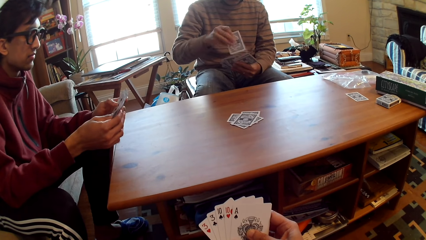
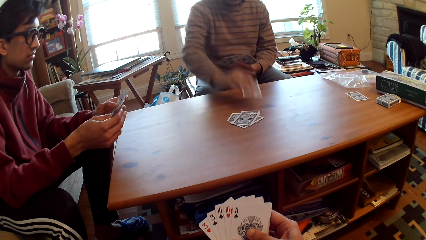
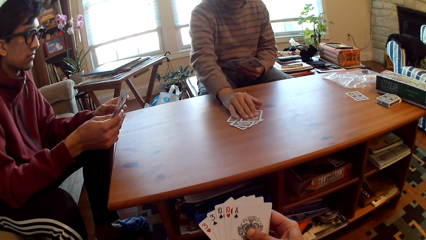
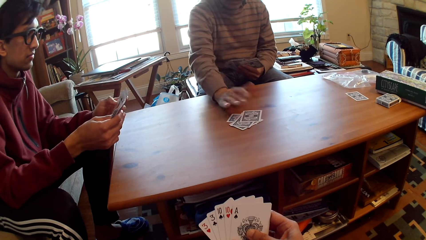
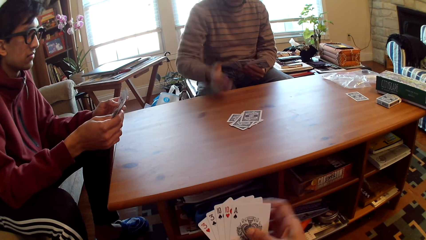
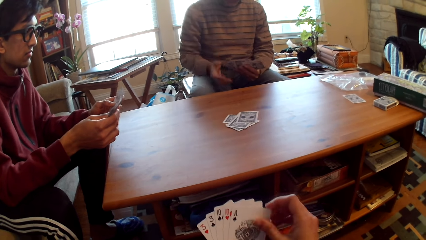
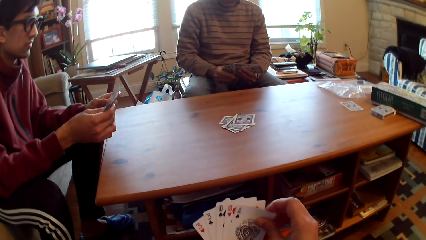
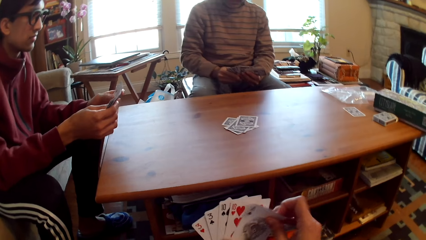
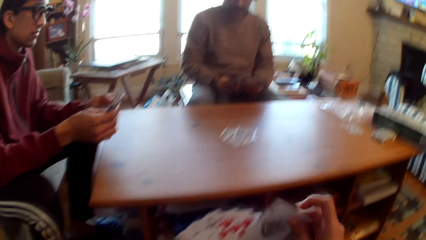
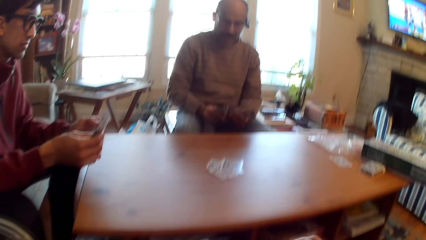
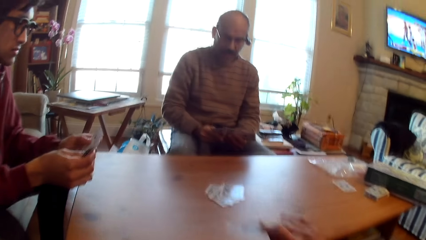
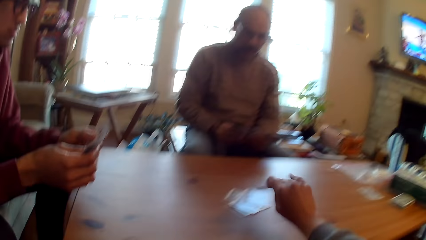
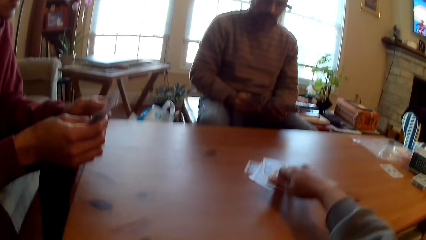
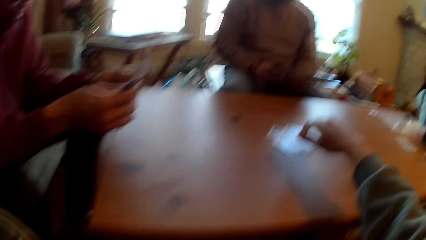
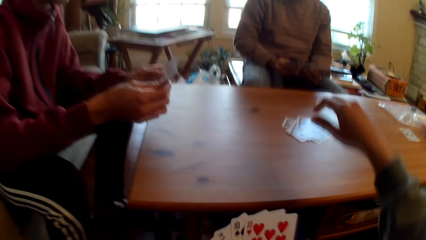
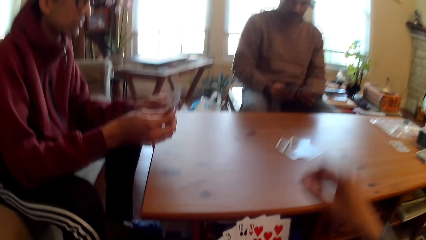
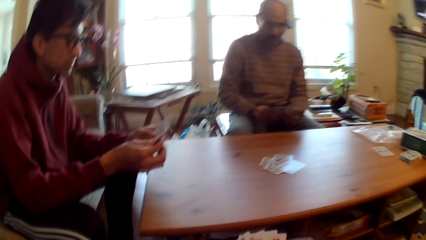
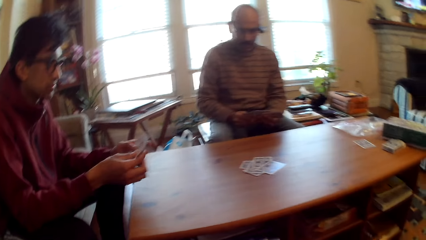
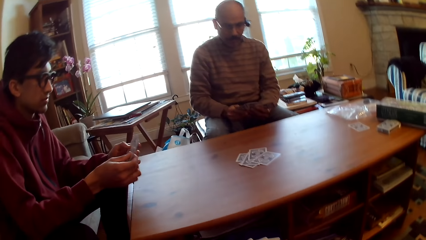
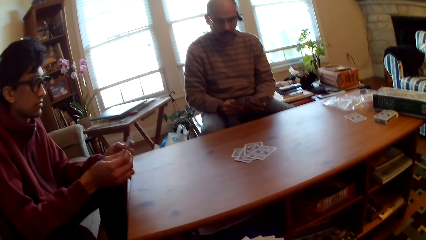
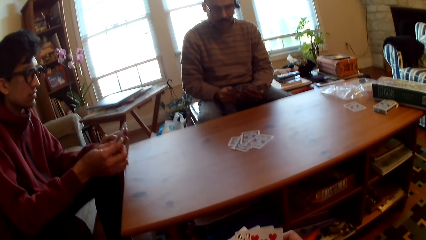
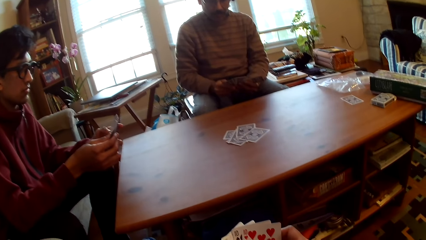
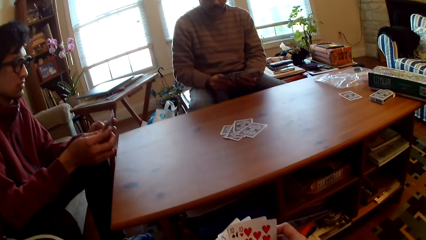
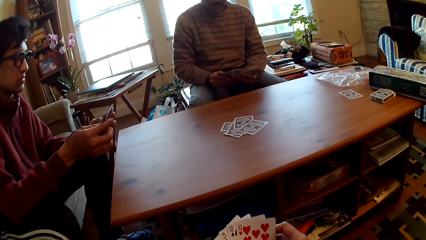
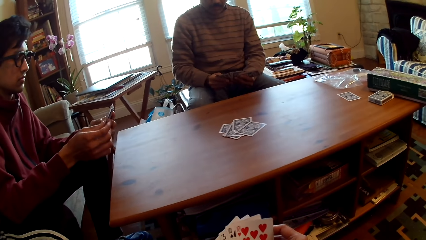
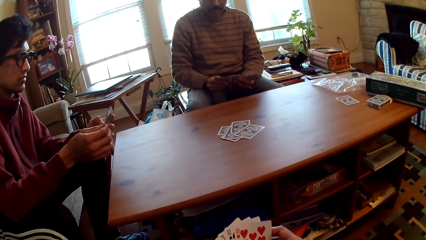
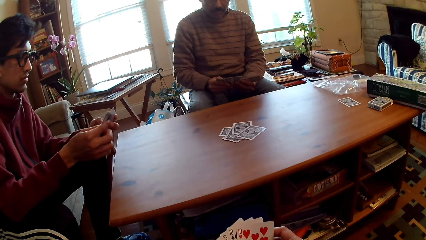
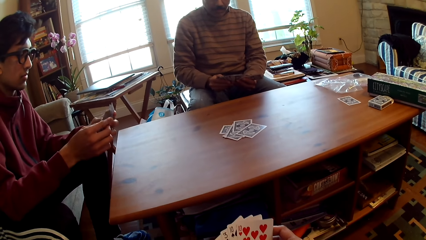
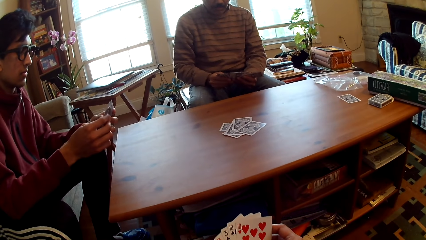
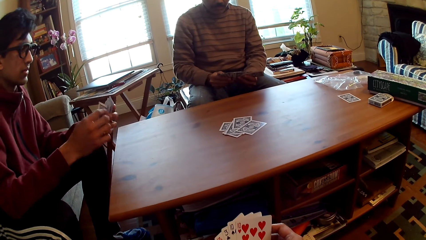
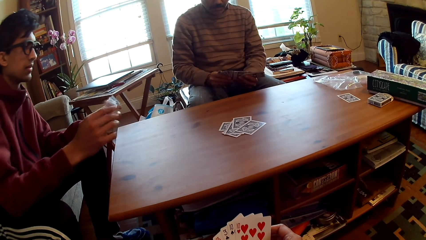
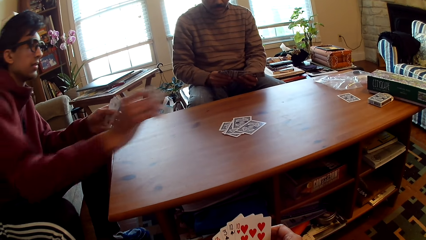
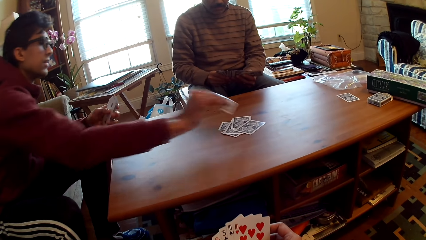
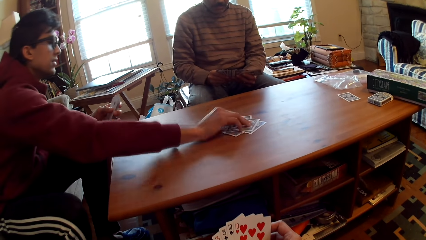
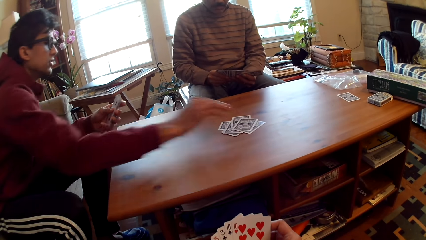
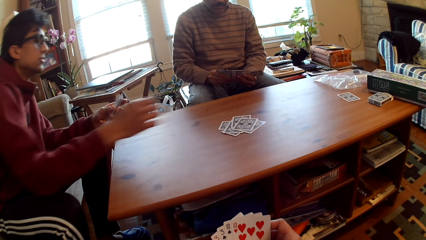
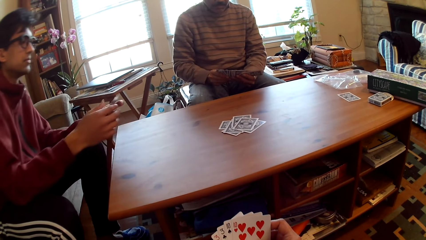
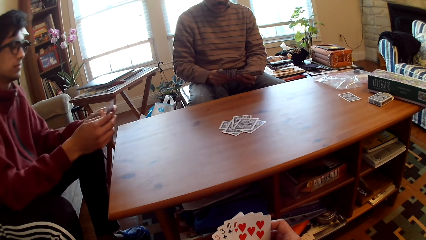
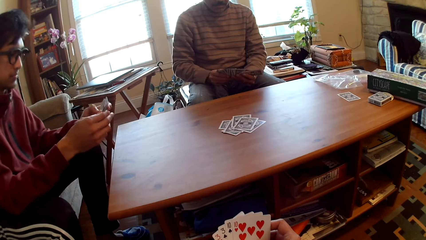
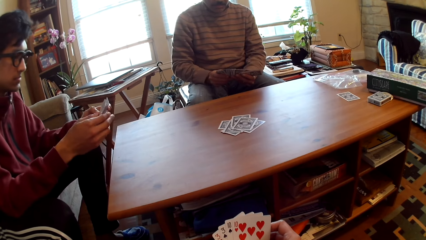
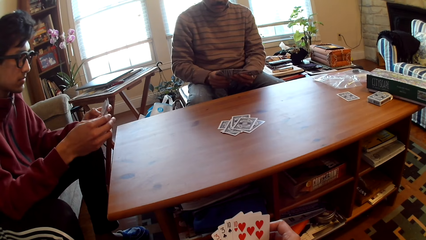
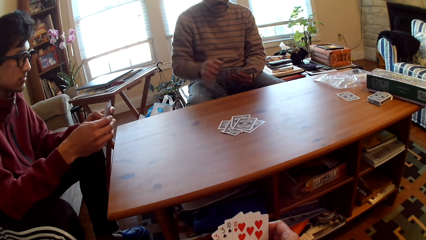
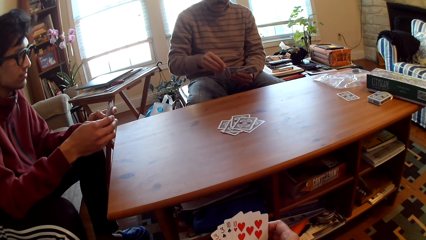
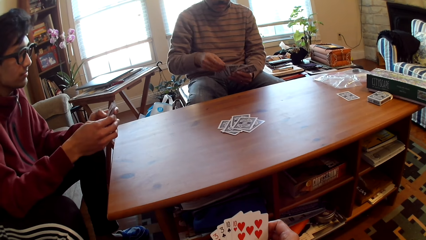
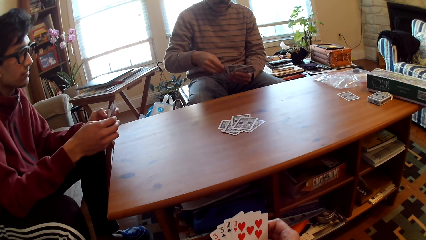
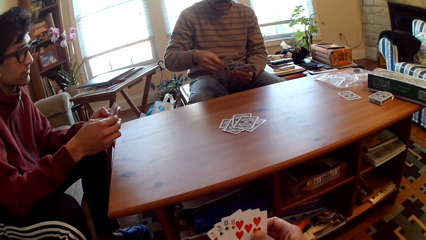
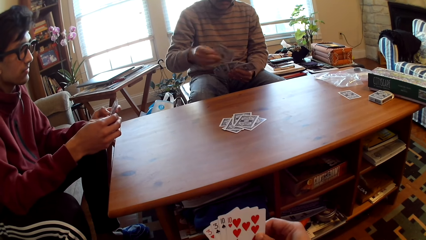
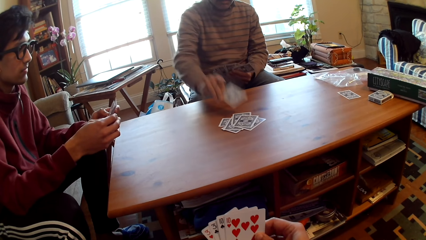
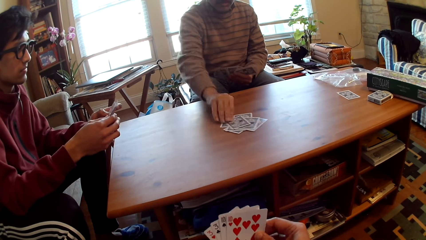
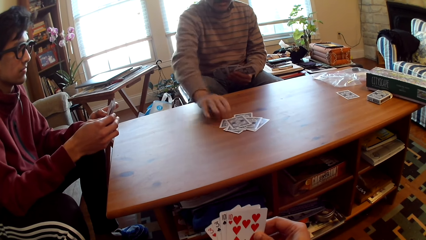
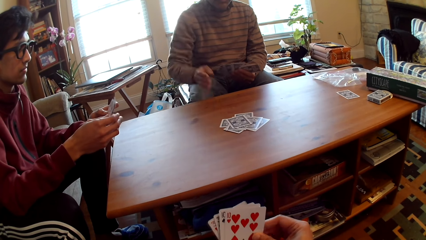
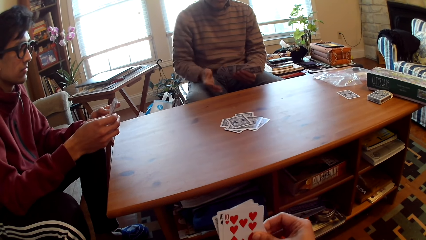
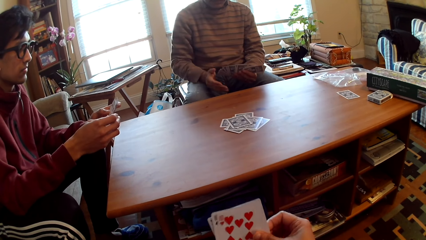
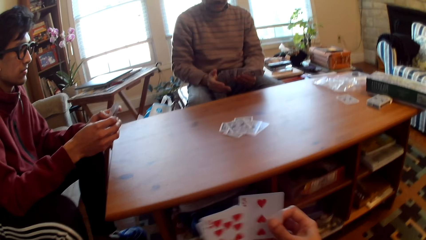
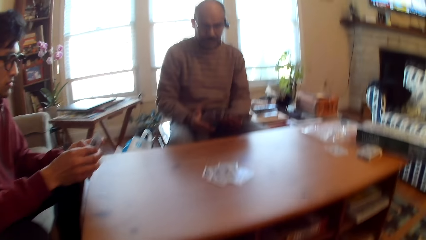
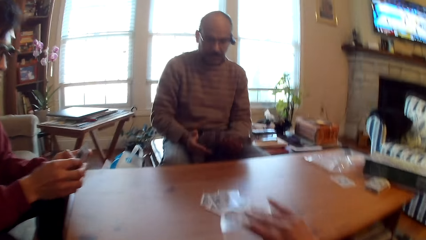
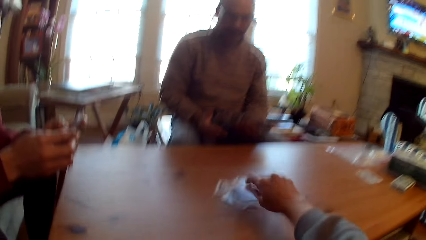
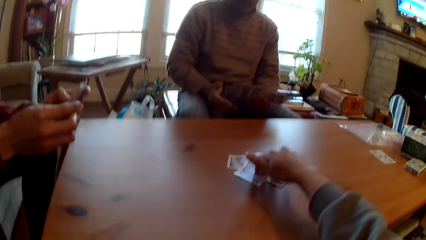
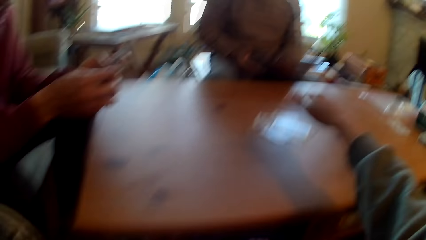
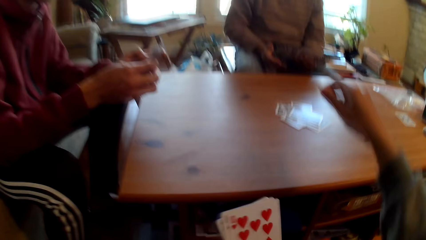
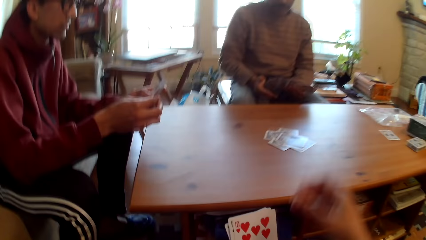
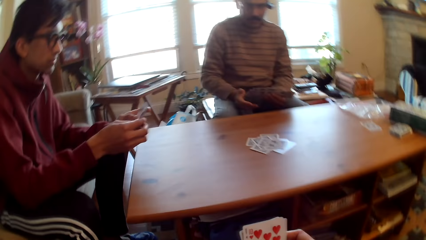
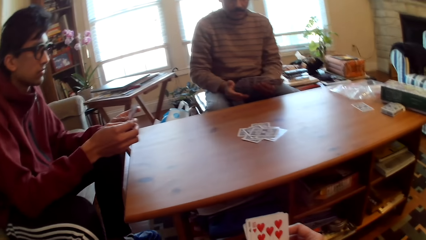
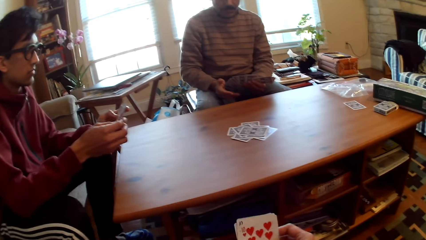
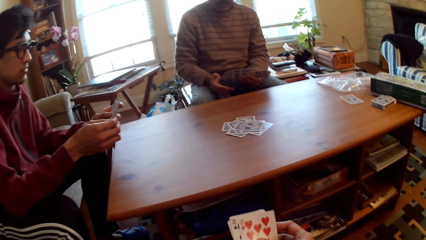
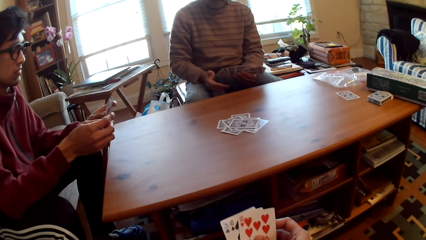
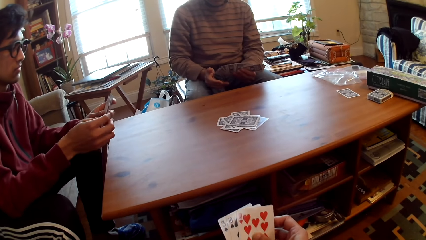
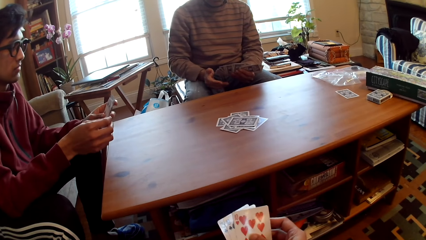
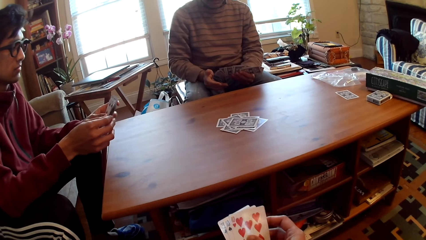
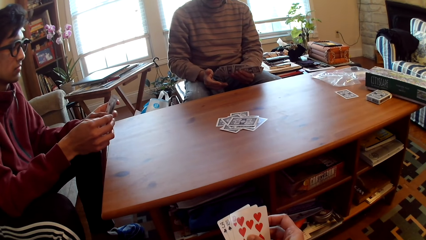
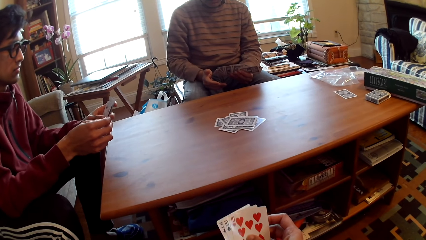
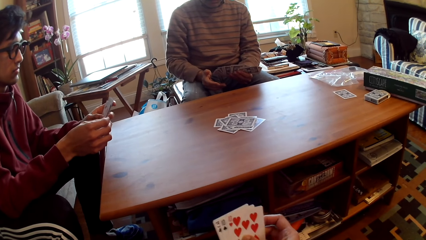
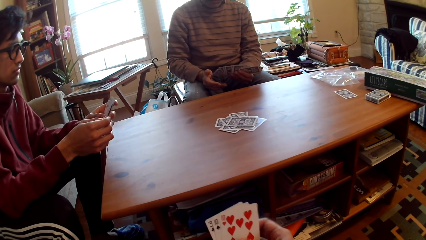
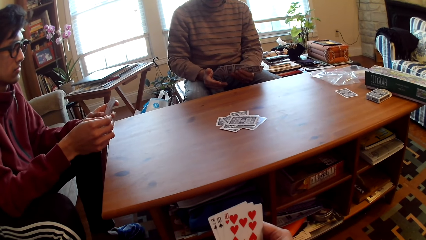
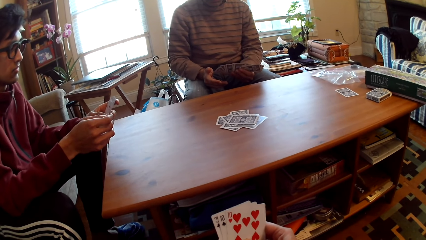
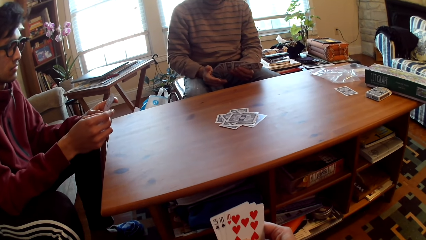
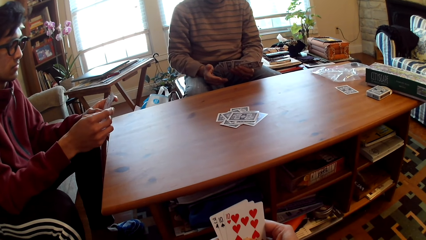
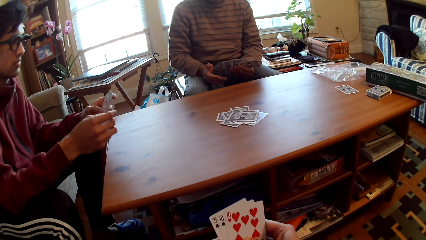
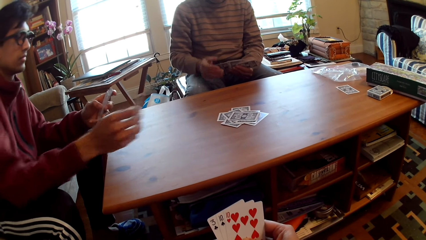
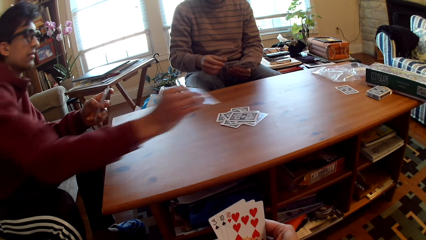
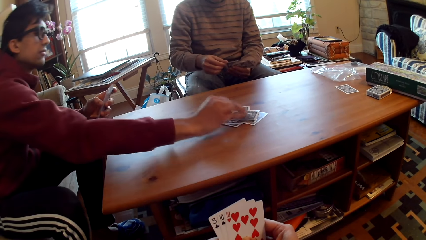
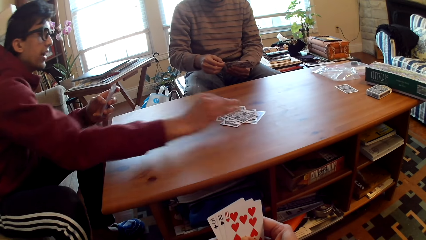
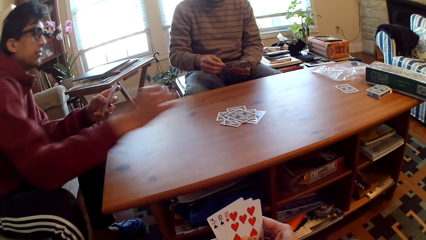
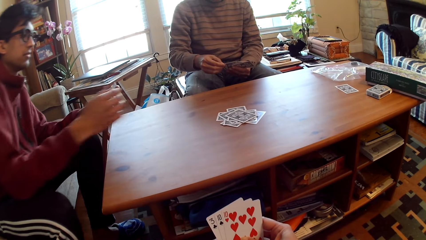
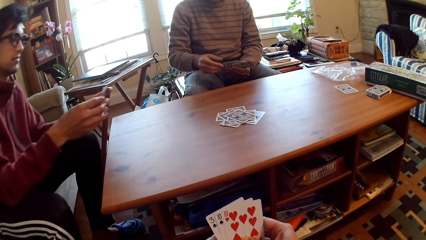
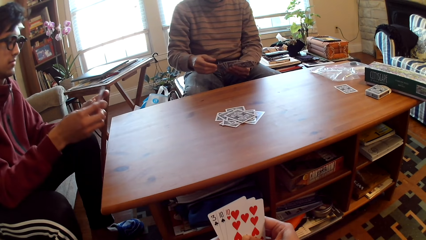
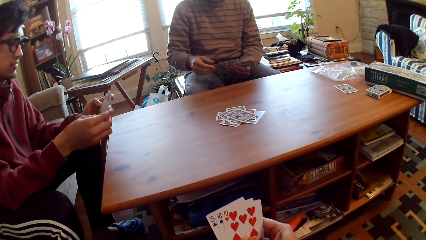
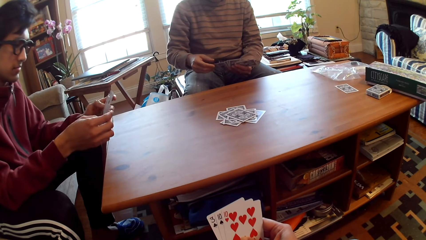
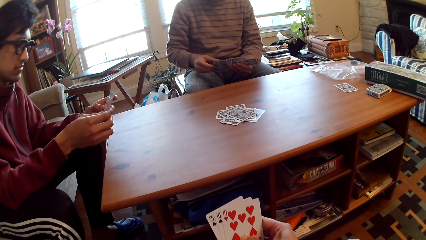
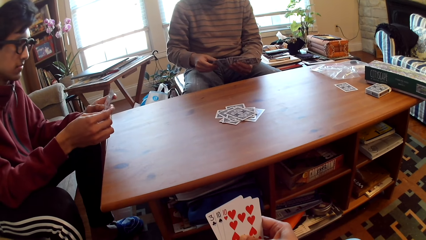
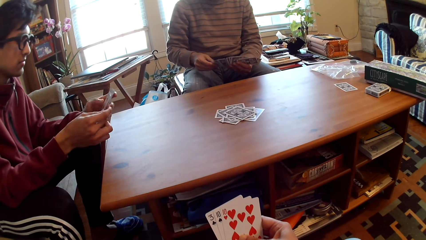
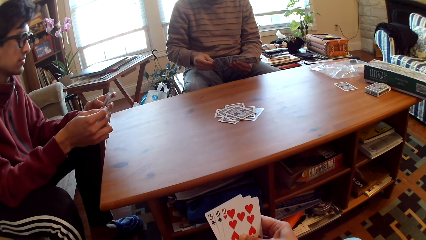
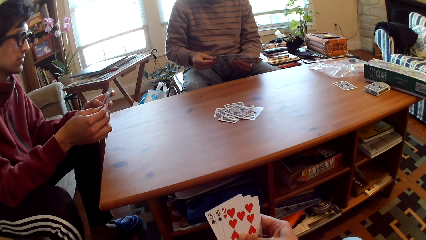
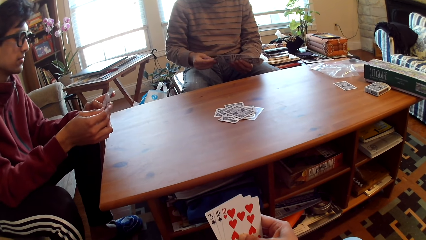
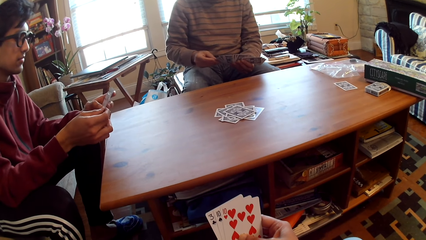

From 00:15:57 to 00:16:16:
A man plays poker, puts the card on the table, and selects cards. The camera wearer plays poker, puts the card on the table, and holds the cards. Another man plays poker, puts the card on the table, and selects the cards. The first man plays poker and puts the card on the table. The camera wearer plays poker, holds the cards, and puts the card on the table. The other man plays poker, puts the card on the table, and selects the cards.
